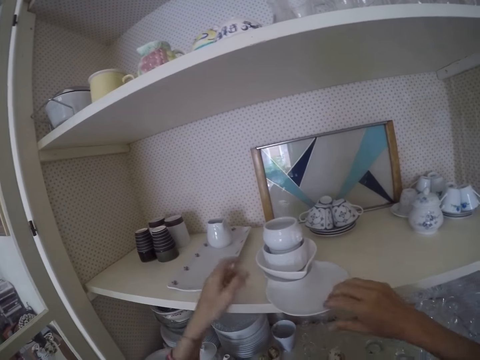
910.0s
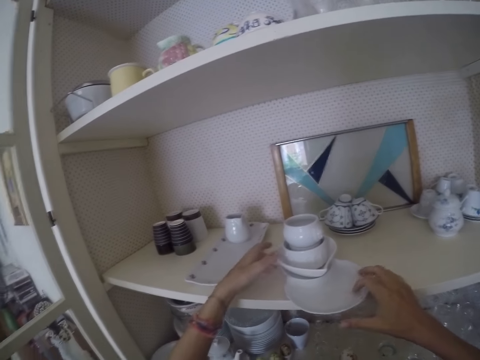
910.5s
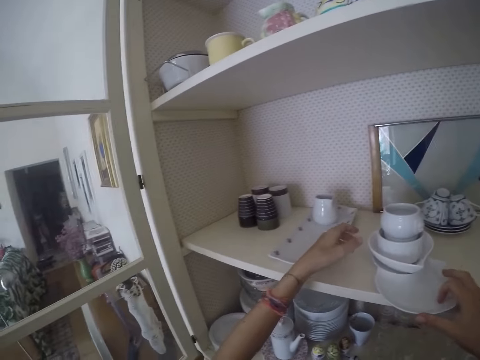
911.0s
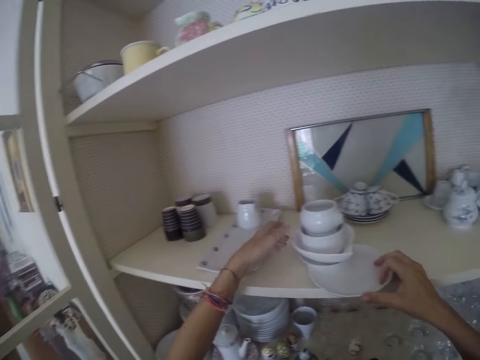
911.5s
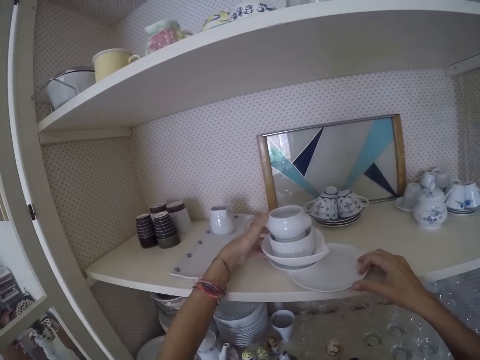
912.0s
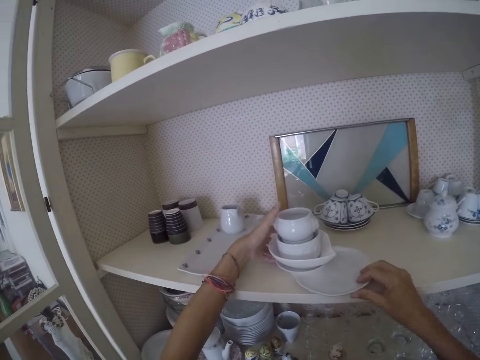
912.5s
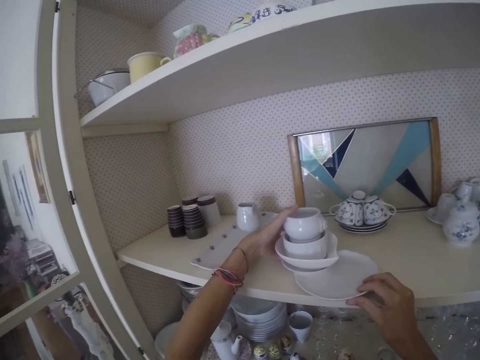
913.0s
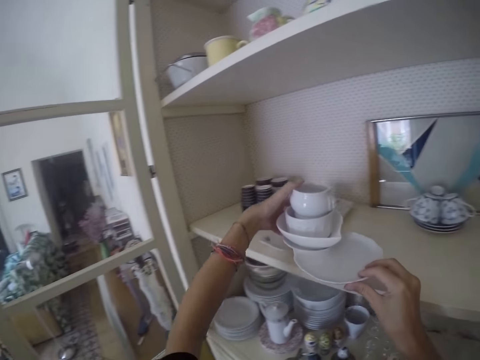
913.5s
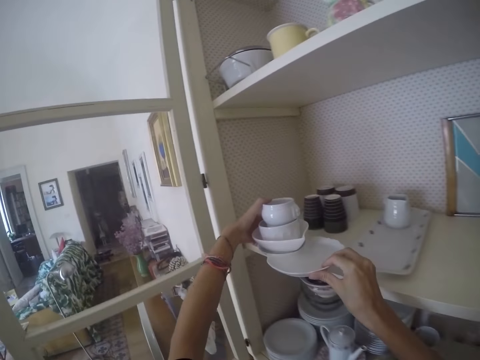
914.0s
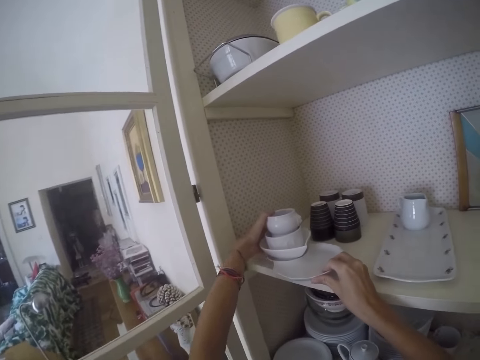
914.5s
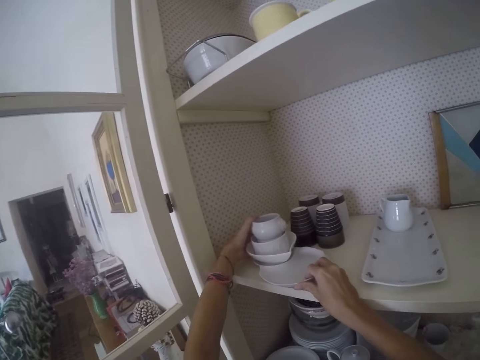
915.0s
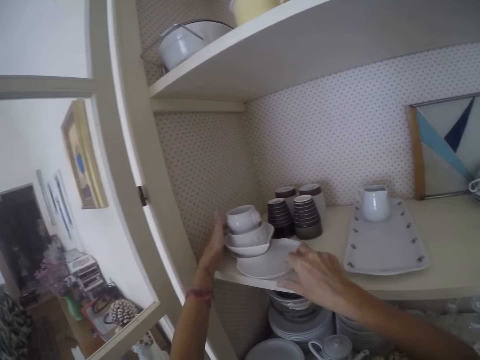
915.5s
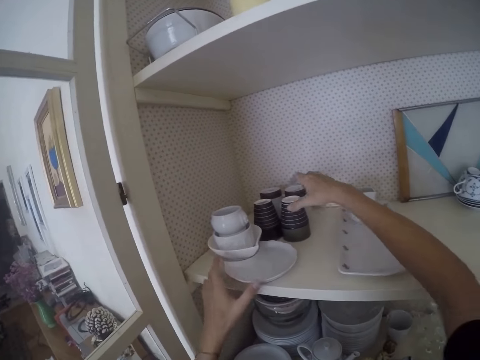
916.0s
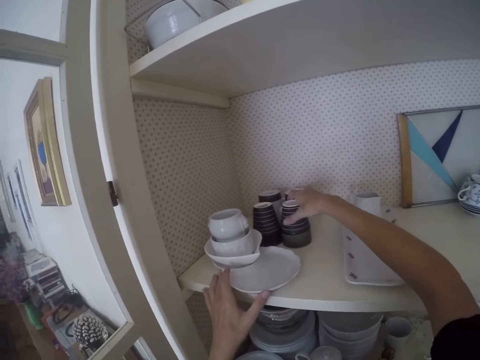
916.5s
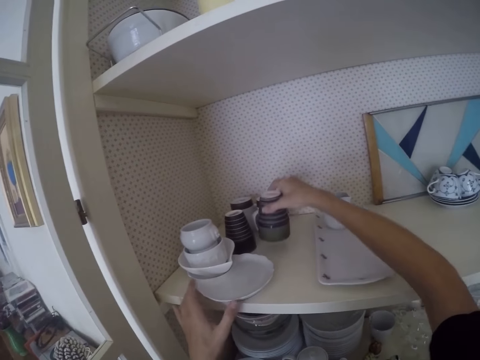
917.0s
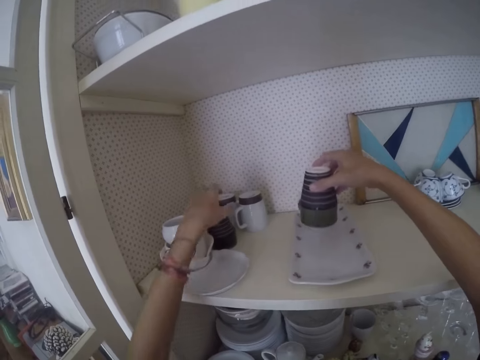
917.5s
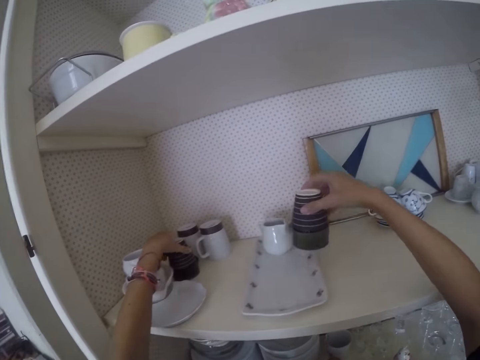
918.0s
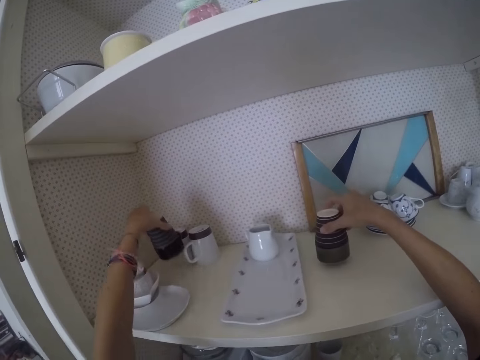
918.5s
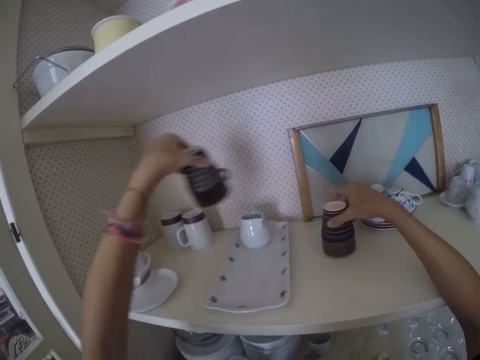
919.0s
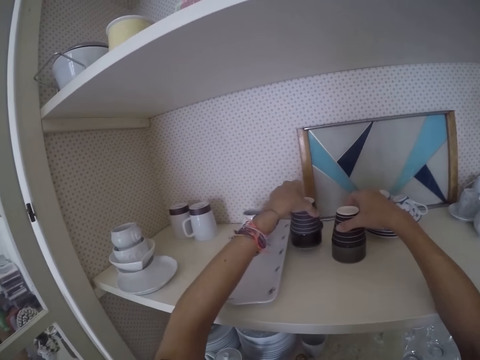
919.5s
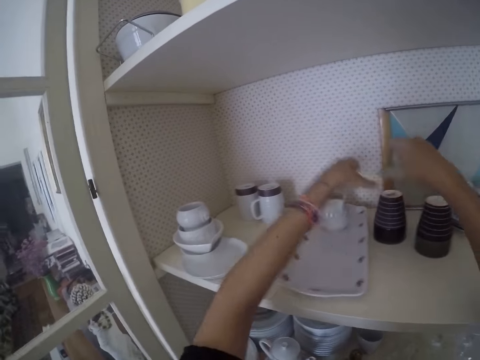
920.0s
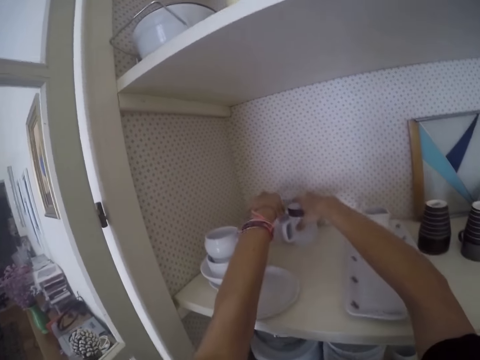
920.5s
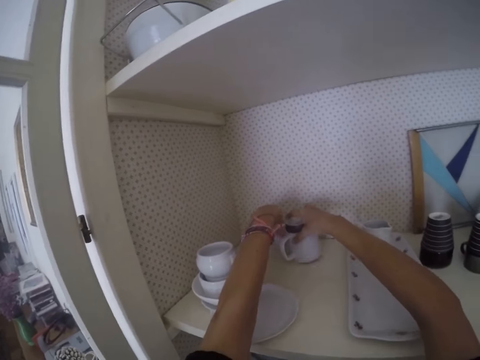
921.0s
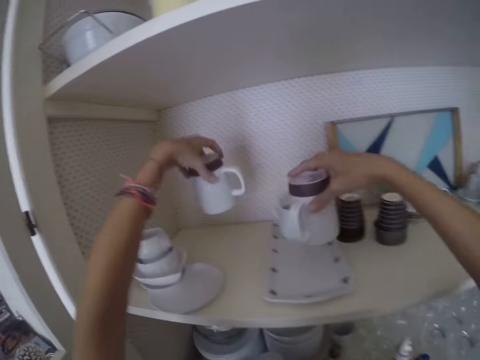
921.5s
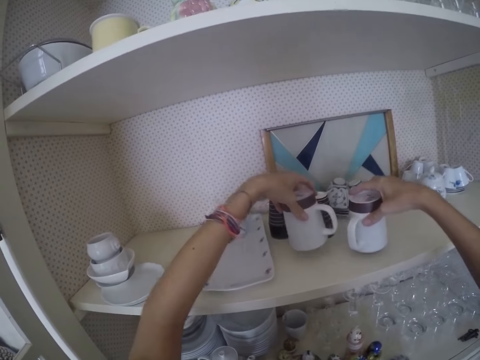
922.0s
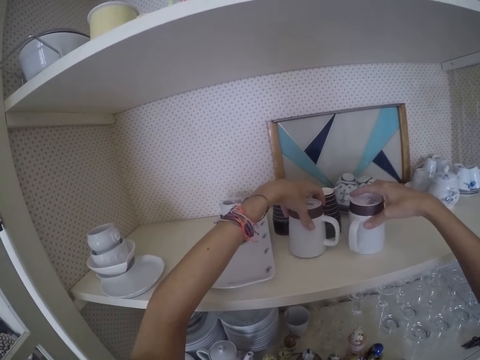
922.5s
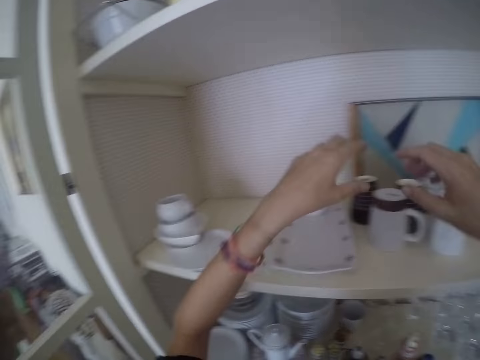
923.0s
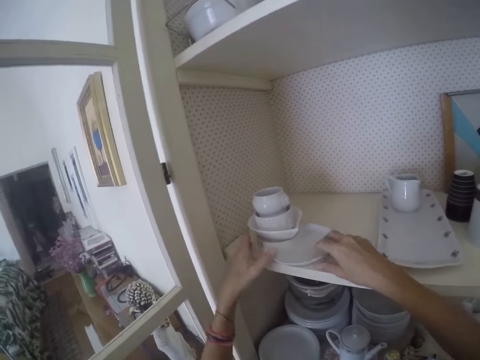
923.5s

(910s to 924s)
The camera wearer takes the utensils. They put the utensils on the other side in the cupboard. They take cups. They put the cups aside in the cupboard. They take more cups. They arrange the cups on the other side of the cupboard.

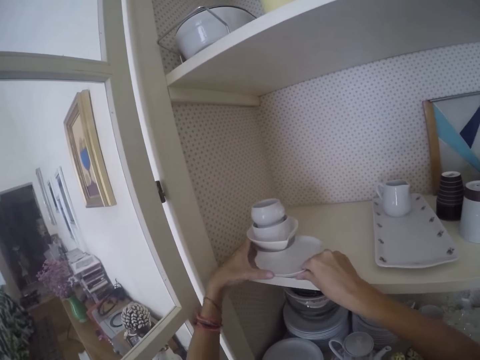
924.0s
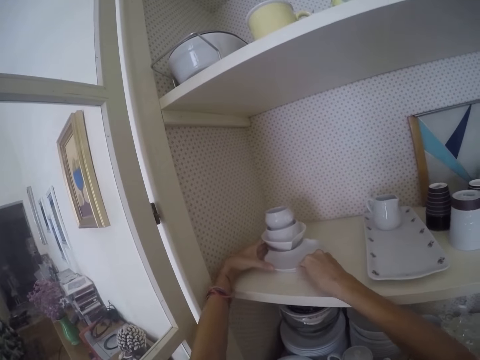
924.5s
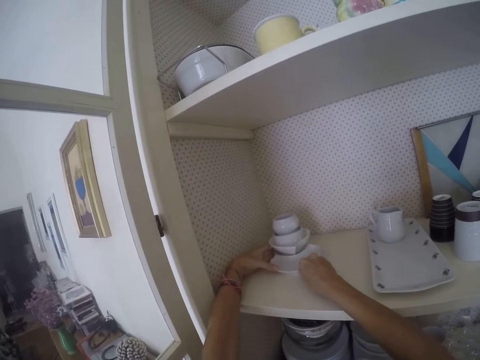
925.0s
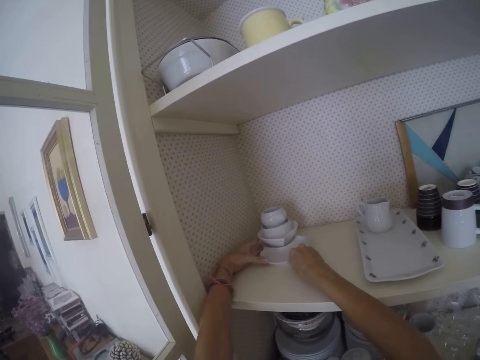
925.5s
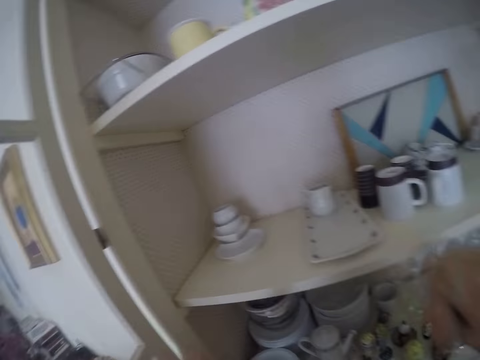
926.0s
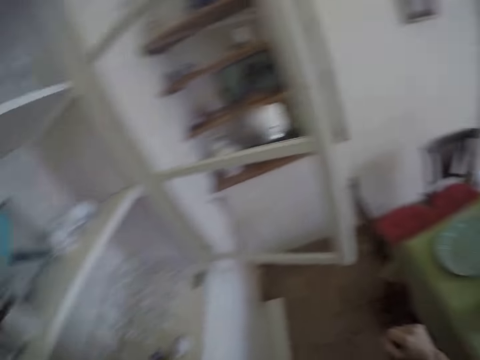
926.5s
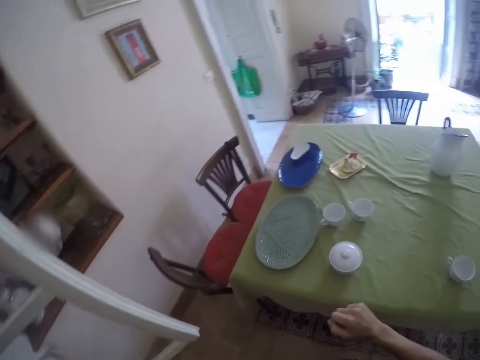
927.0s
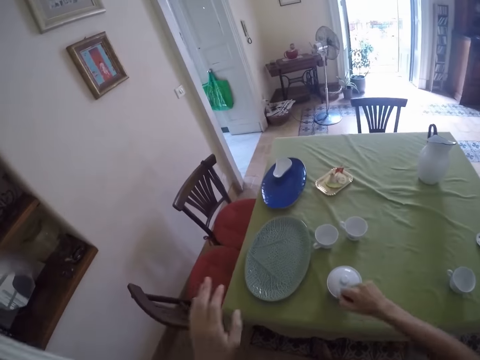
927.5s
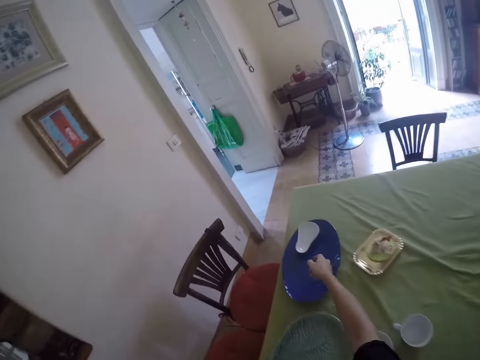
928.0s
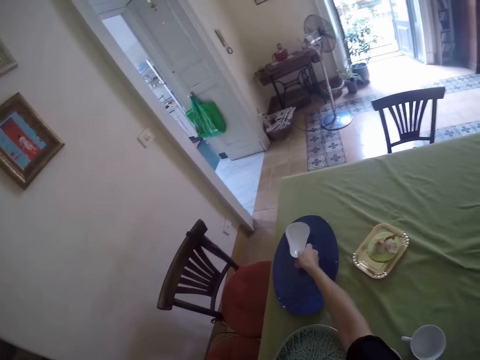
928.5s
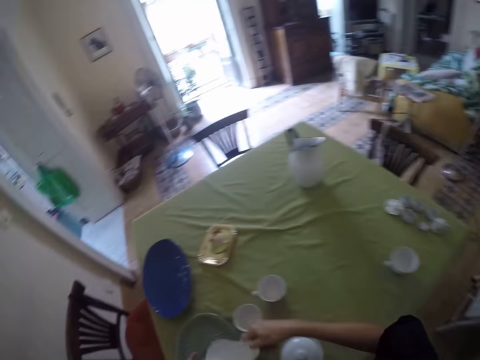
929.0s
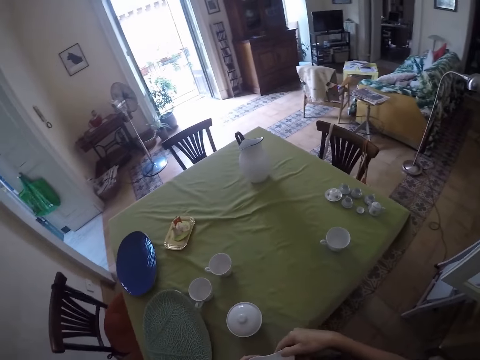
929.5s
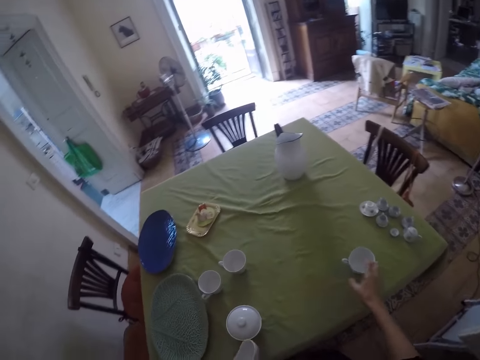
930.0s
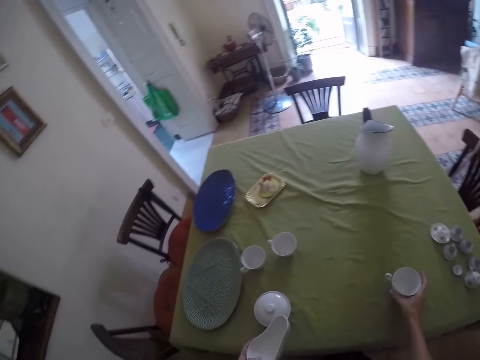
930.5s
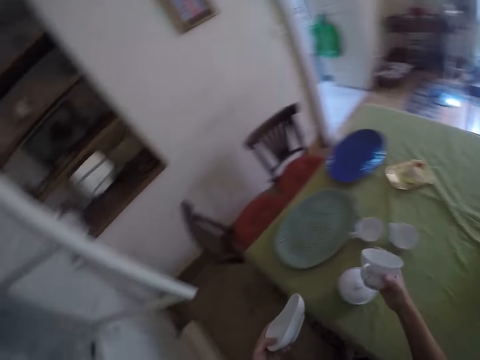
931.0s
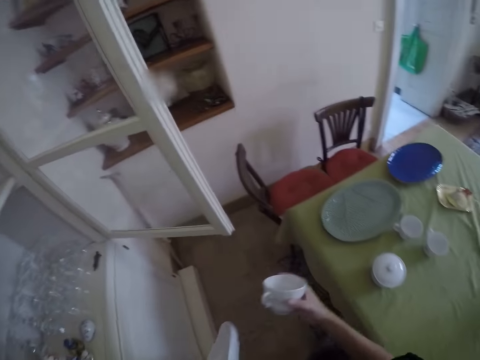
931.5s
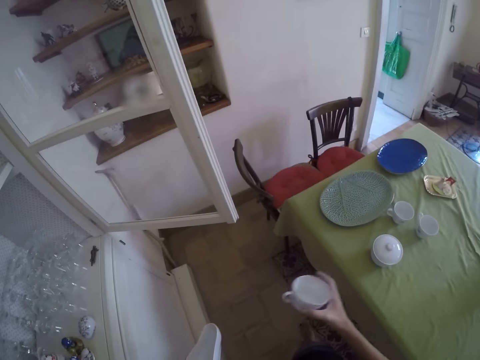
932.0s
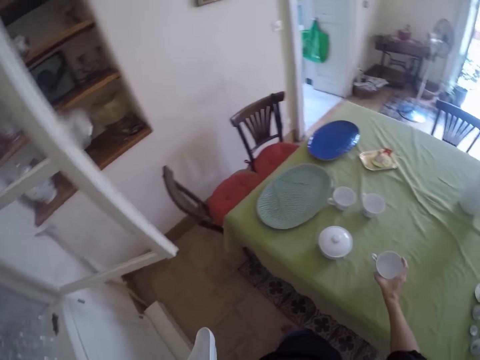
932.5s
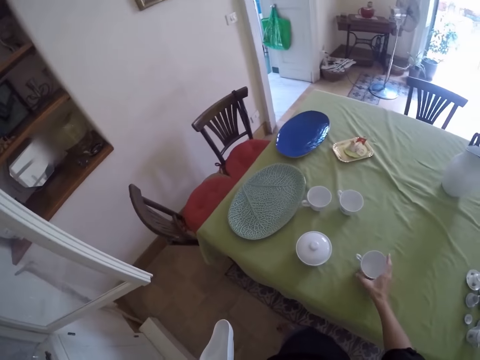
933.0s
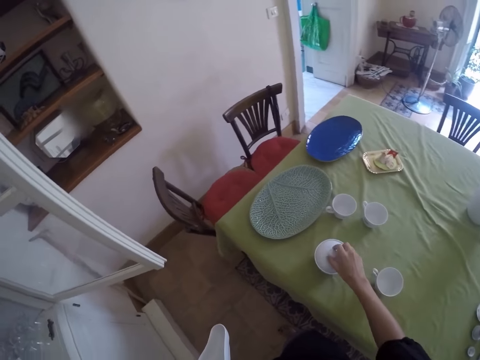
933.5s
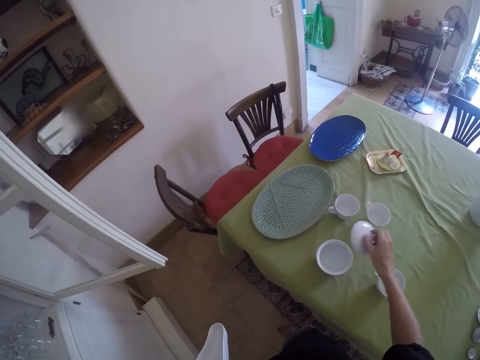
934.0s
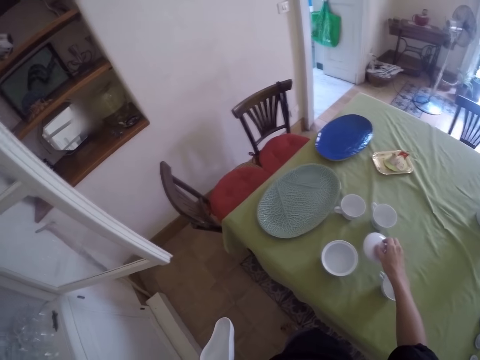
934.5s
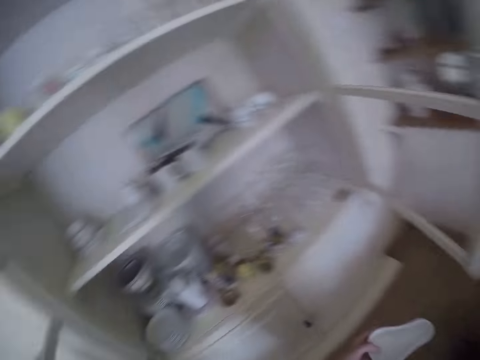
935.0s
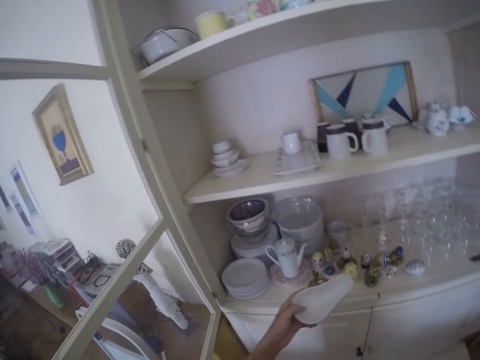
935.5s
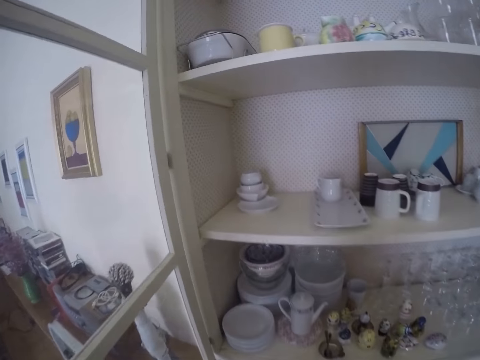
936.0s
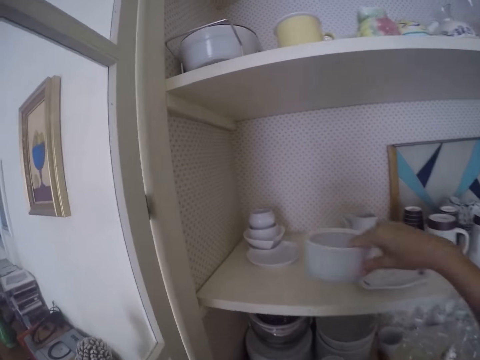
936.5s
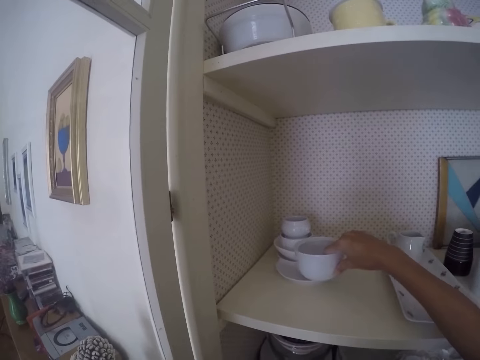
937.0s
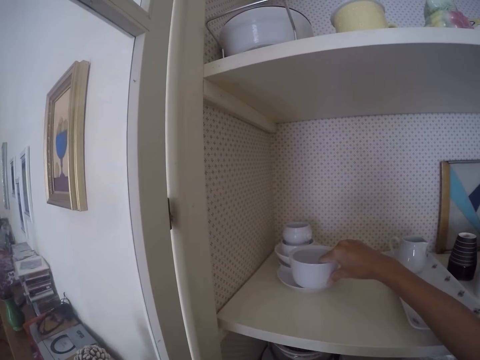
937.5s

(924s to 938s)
The camera wearer moves the other utensils in the cupboard. They turn around. They take a bowl from the tray on the table. They take a cup on the table. They turn around. They put the cup back on the table. They open the bowl. They take the bowl lid. They turn around. They put the utensils in the cupboard.
